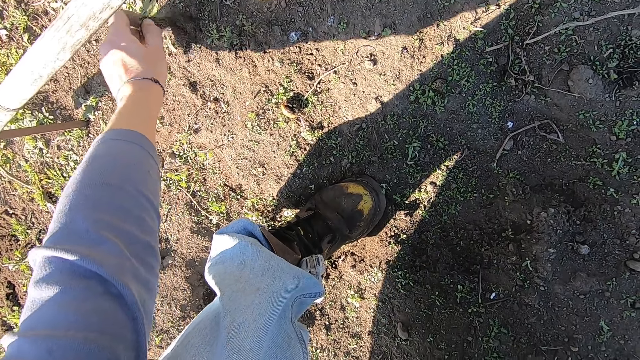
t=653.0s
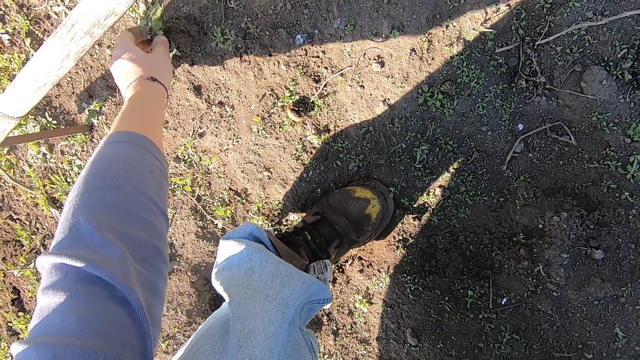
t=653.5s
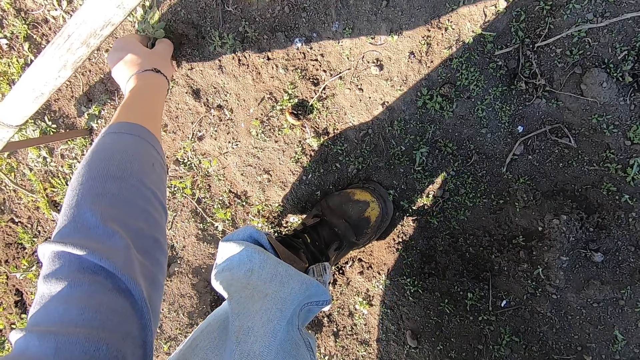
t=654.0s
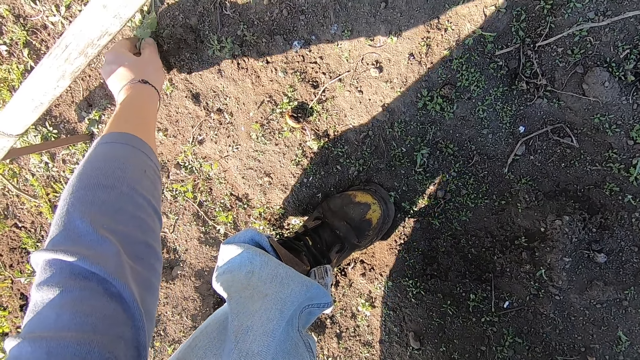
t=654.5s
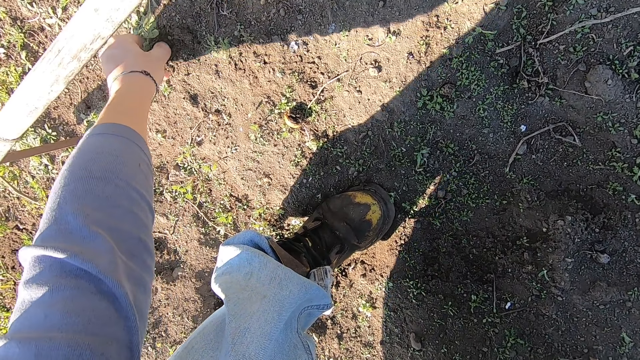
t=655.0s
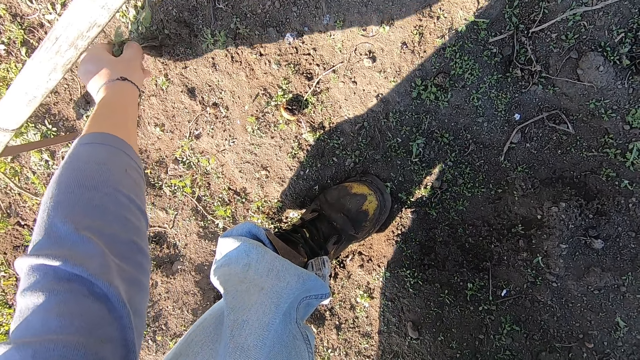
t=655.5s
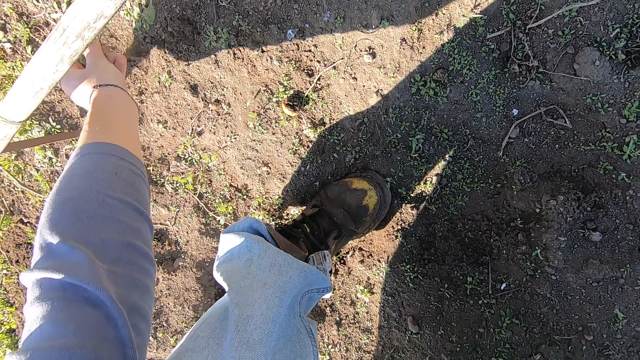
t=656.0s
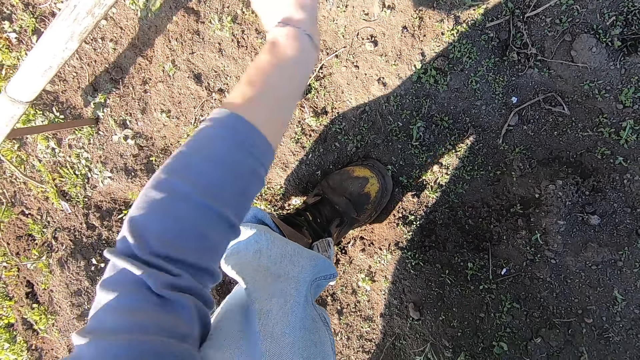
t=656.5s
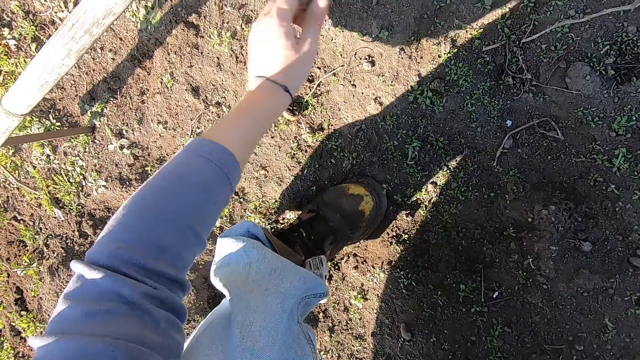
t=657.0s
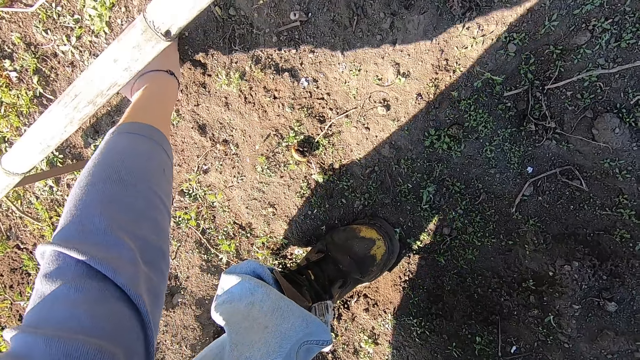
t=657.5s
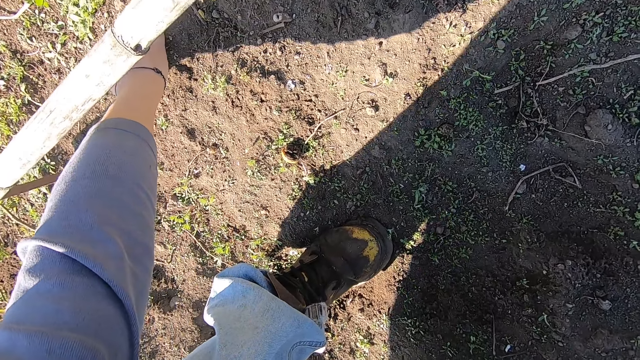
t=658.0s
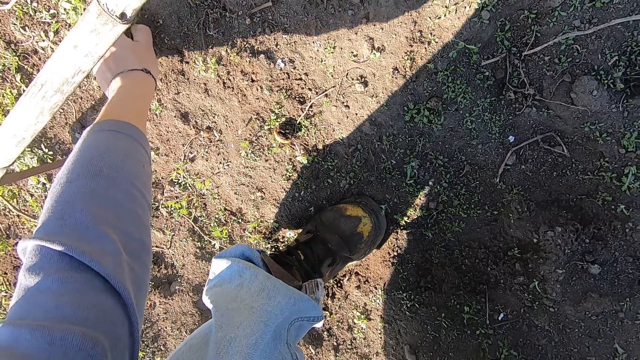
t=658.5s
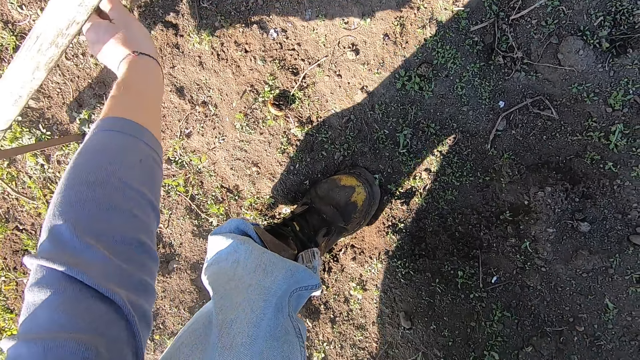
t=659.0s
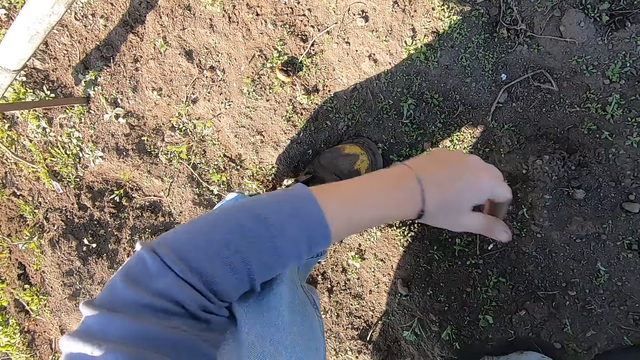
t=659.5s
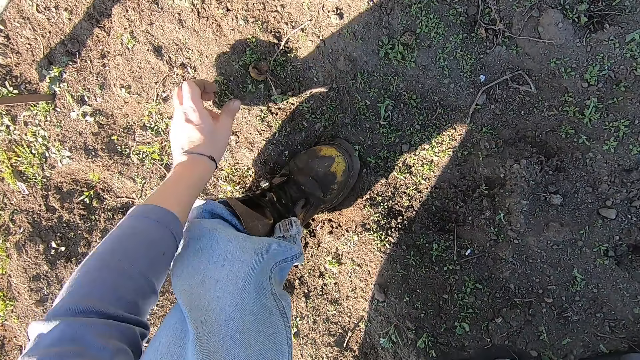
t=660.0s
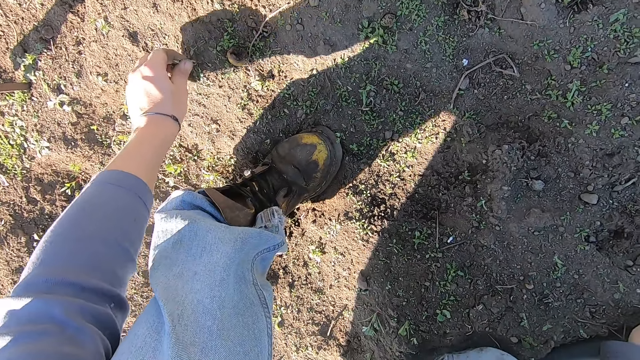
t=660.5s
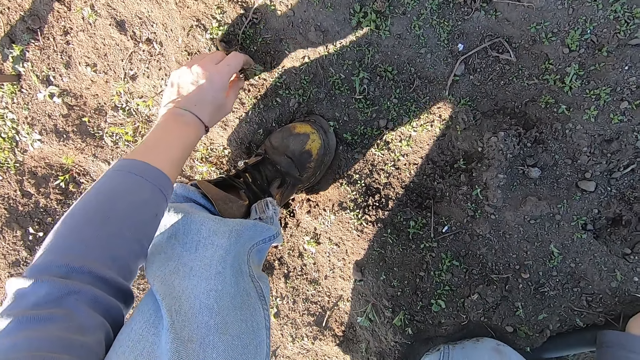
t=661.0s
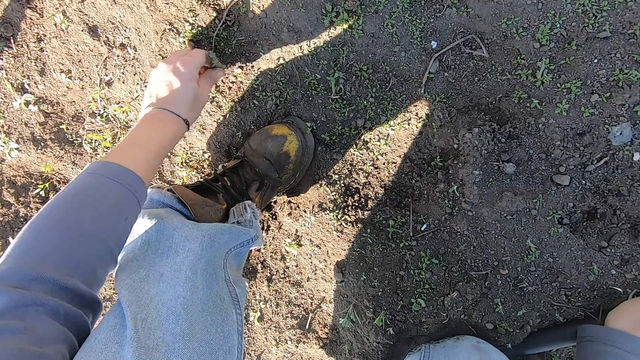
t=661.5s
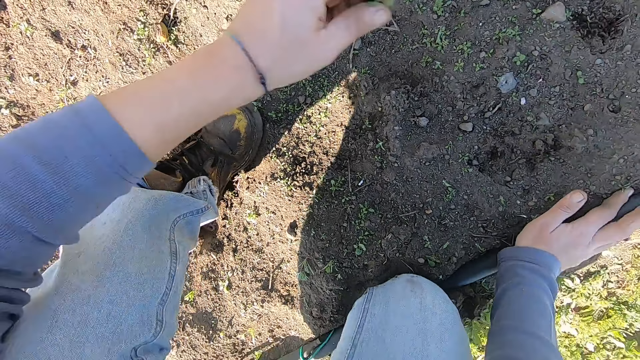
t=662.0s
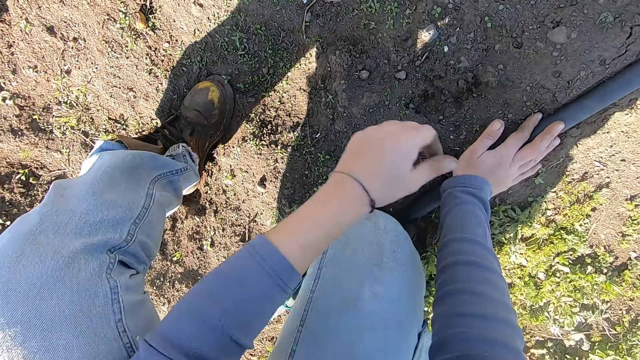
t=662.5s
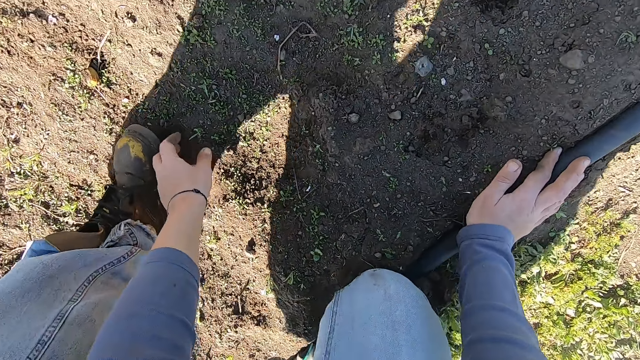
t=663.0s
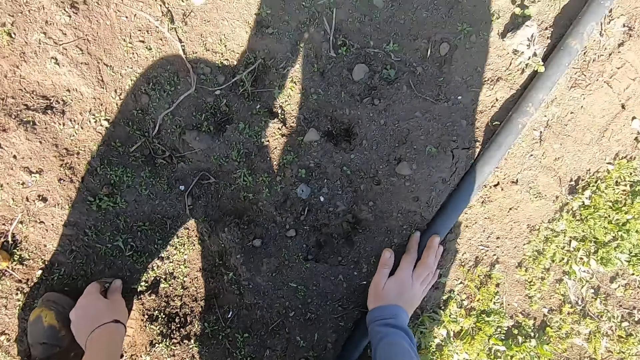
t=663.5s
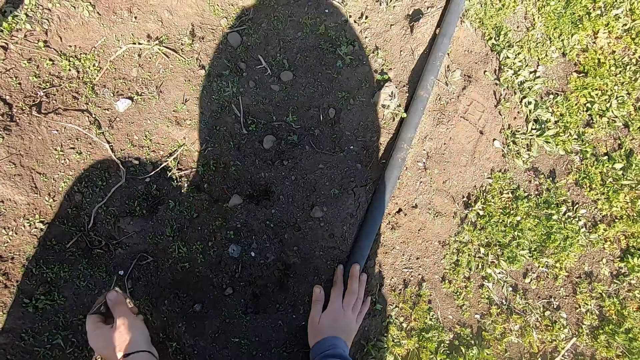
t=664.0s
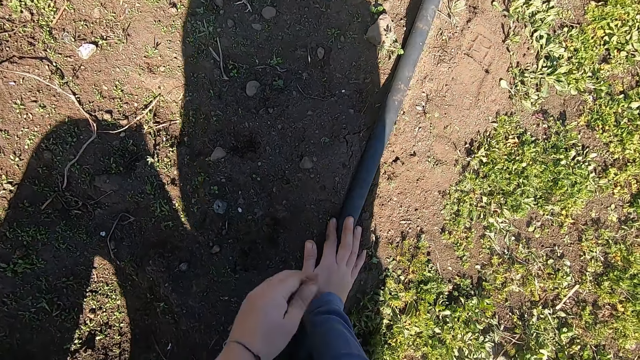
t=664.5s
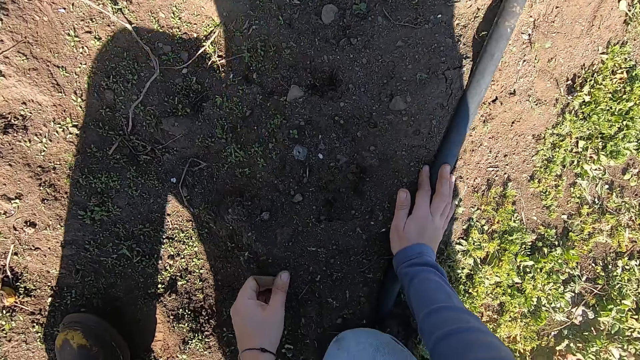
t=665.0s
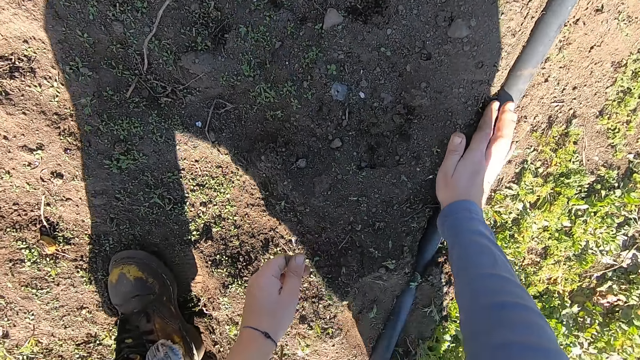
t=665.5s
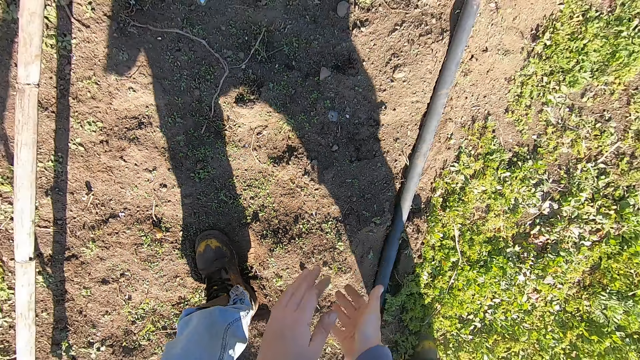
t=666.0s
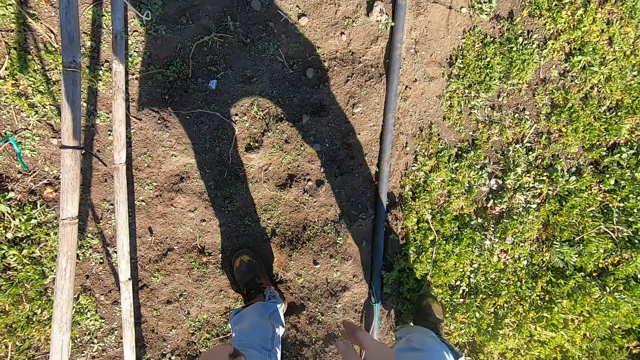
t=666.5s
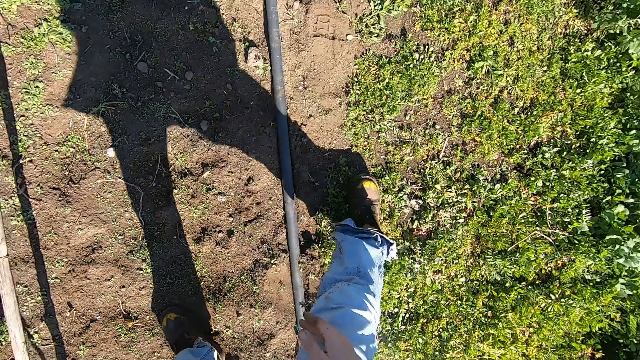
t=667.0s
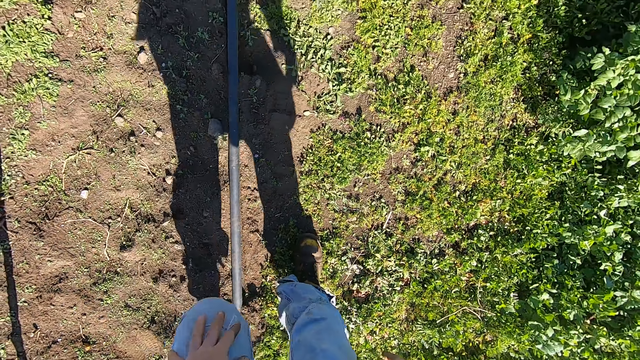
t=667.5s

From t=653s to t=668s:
The camera wearer throws the weed plants in his left hand away. He removes weed plants from the ground with his left hand. He throws the weed plants in his left hand away. He removes weed plants from the ground with his left hand. He throws the weed plants in his left hand away. He removes a weed plant from the ground with his left hand. He throws the weed plant in his left hand away. He stands up. He wipes his hands over each other. He moves forward. He walks around the garden.

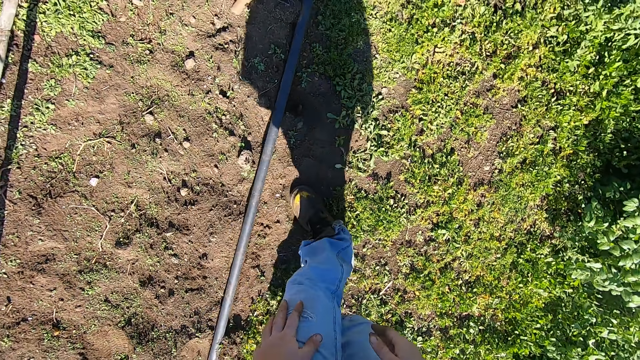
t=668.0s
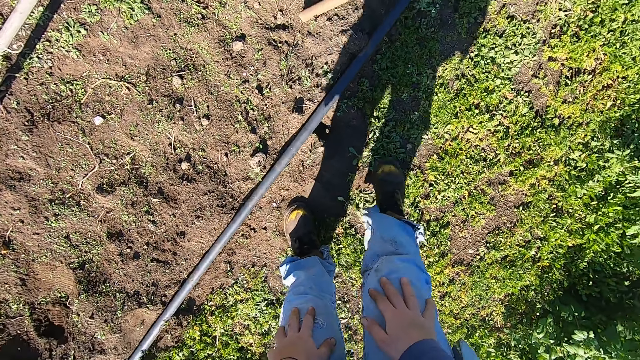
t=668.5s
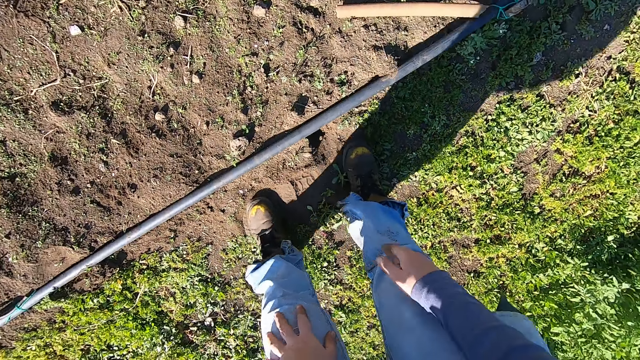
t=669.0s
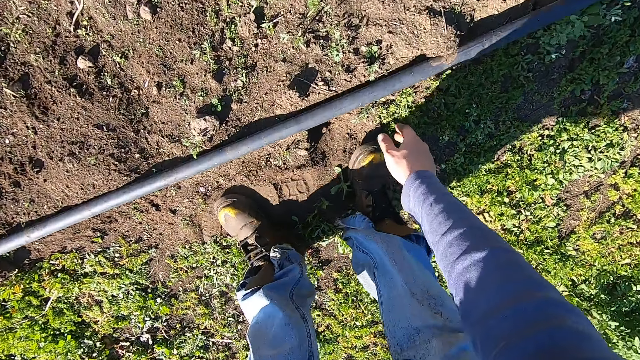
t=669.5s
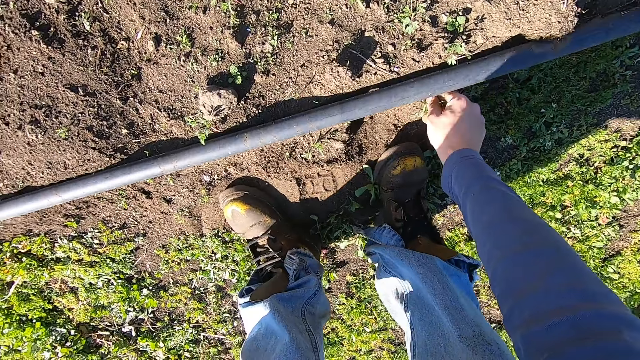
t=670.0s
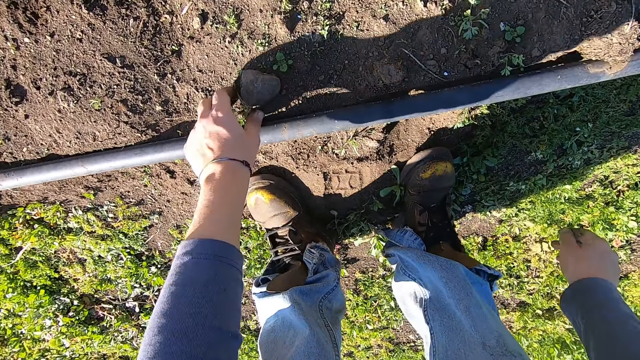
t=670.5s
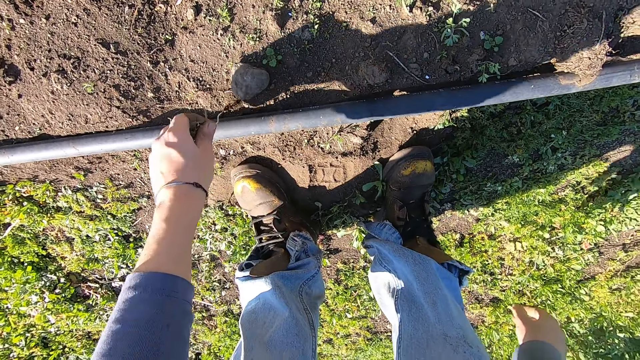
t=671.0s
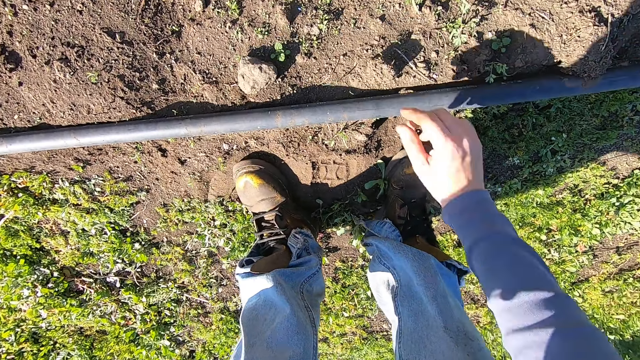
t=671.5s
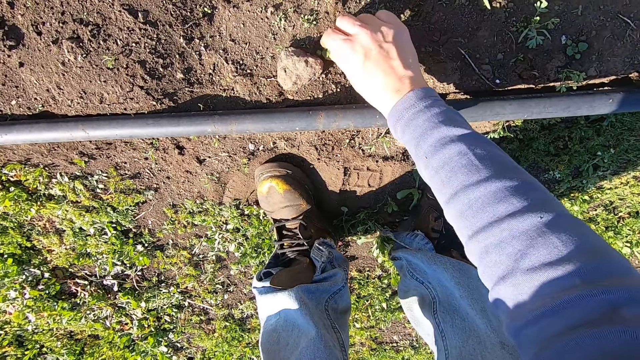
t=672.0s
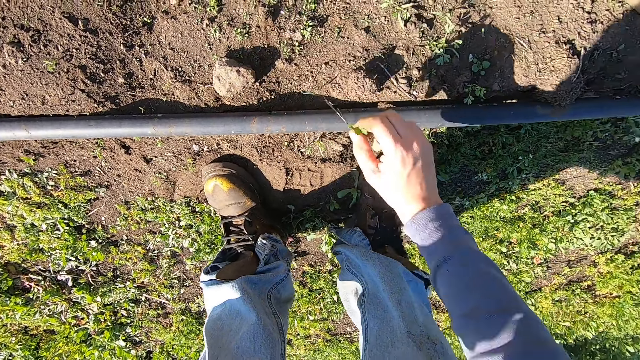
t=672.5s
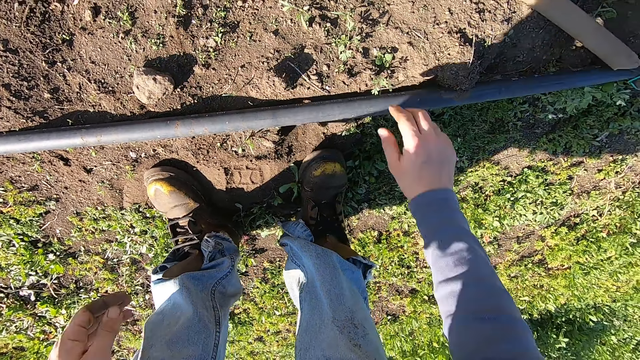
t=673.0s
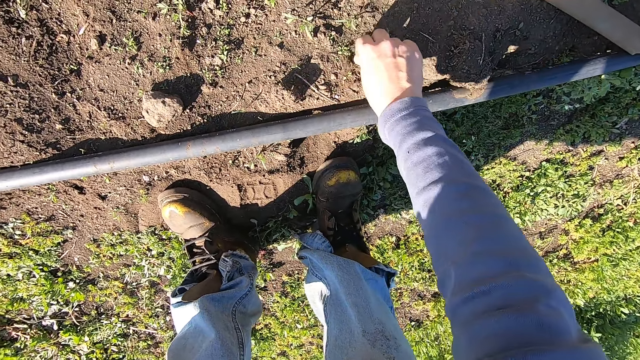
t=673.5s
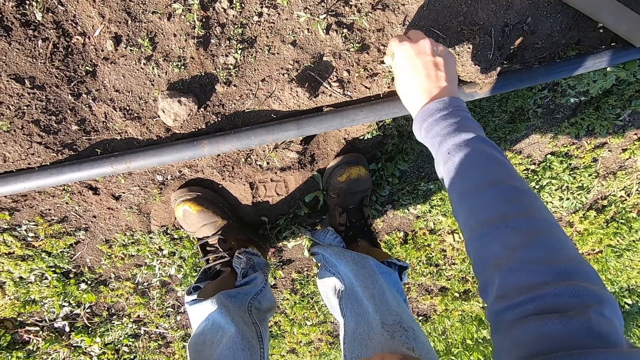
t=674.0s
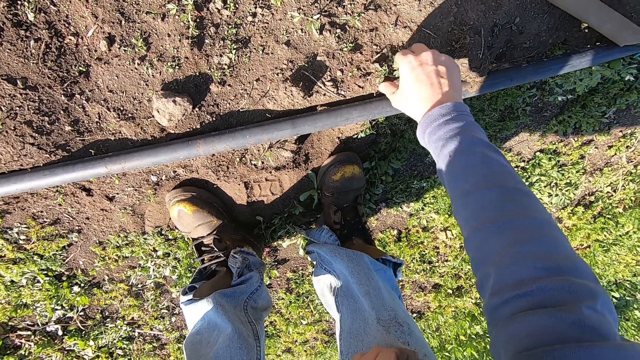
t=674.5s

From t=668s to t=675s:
The camera wearer removes a weed plant from the ground with his right hand. He removes a weed plant from the ground with his right hand. He throws the weed plant in his left hand away. He removes a weed plant from the ground with his right hand. He throws the weed plant in his right hand away. He removes weed plants from the ground with his right hand.
